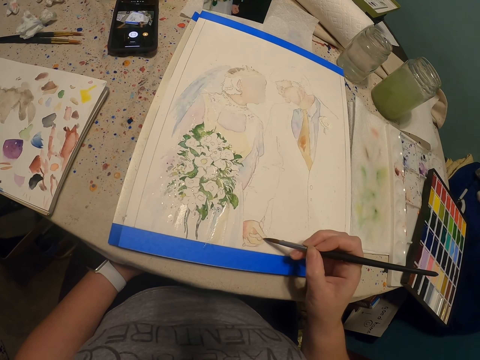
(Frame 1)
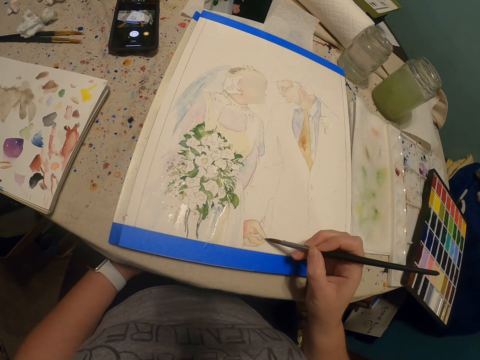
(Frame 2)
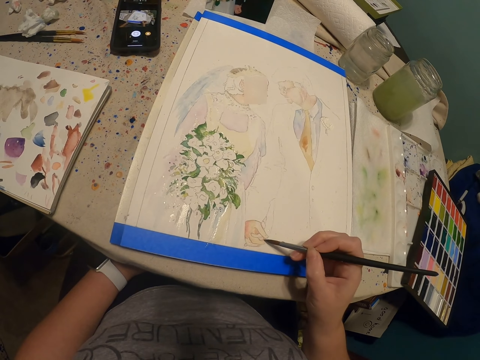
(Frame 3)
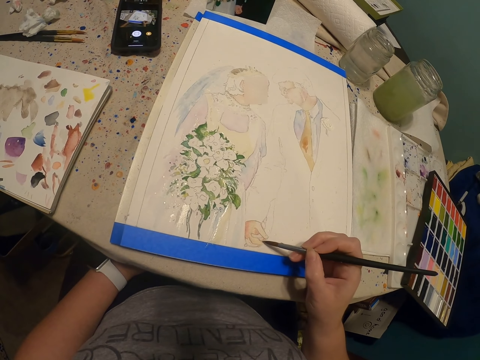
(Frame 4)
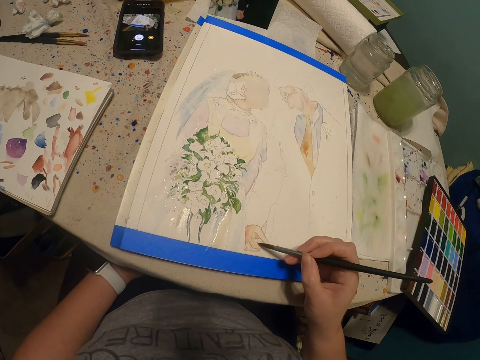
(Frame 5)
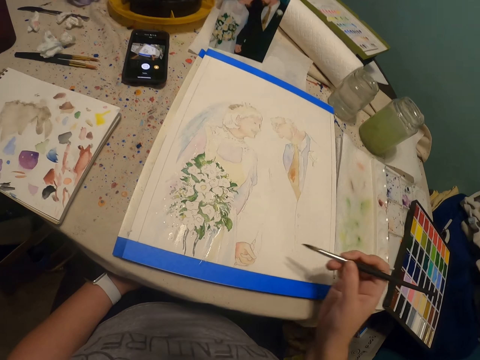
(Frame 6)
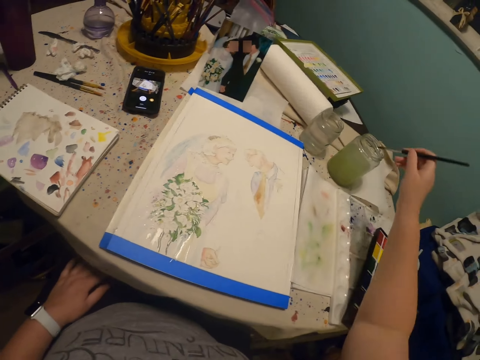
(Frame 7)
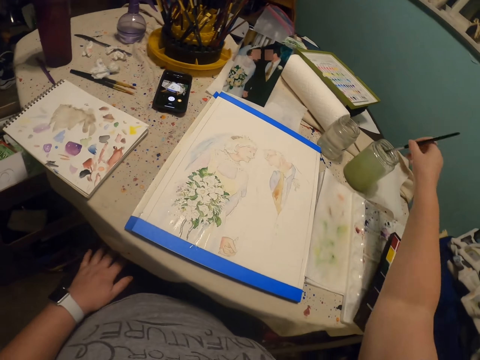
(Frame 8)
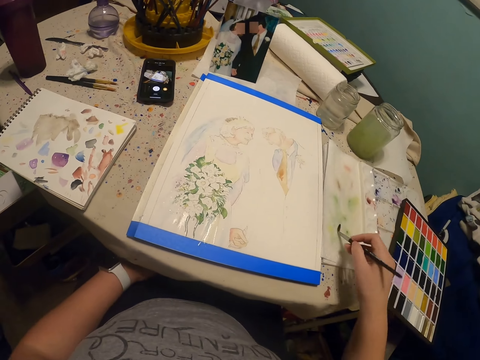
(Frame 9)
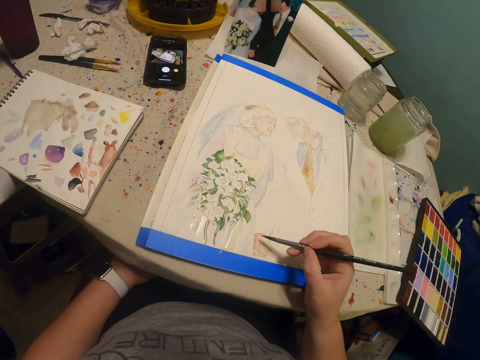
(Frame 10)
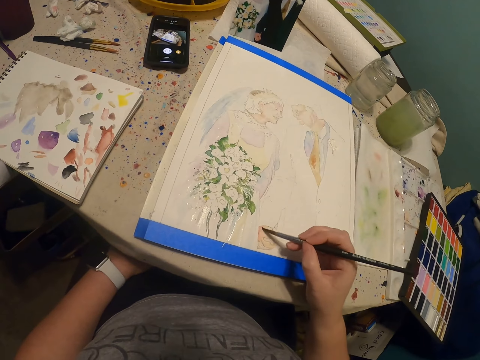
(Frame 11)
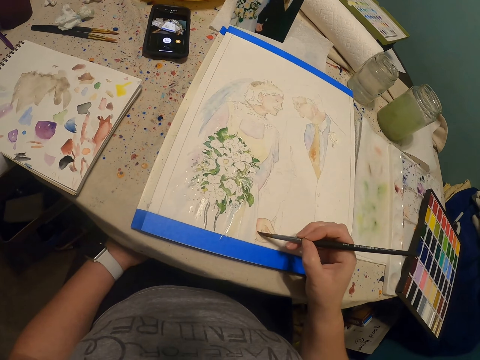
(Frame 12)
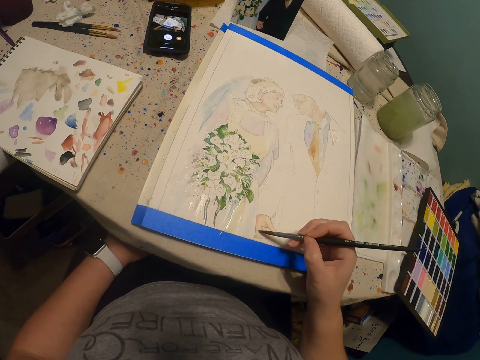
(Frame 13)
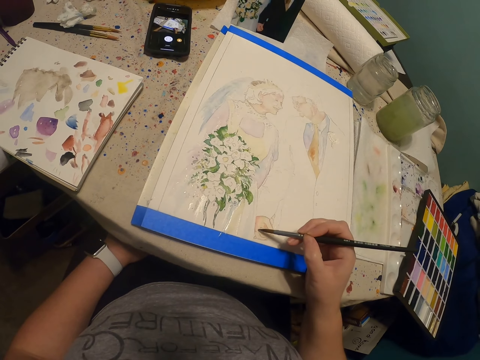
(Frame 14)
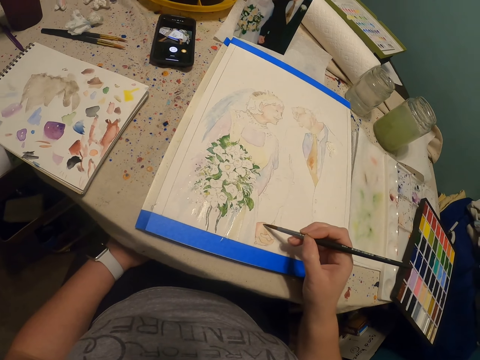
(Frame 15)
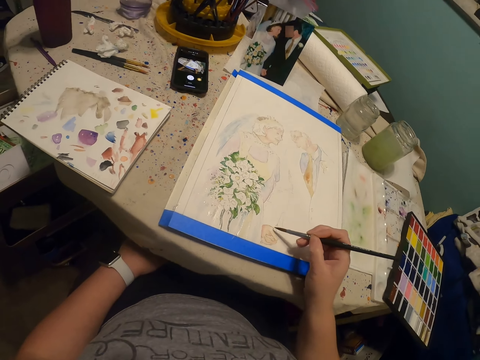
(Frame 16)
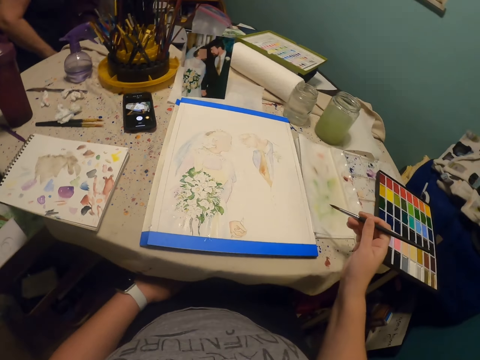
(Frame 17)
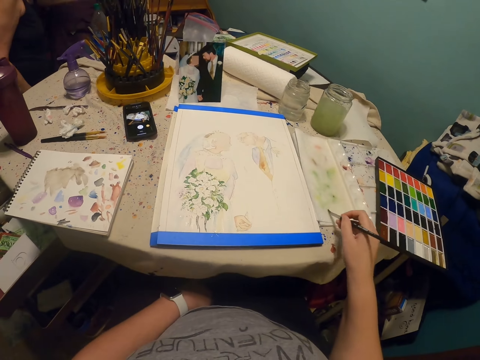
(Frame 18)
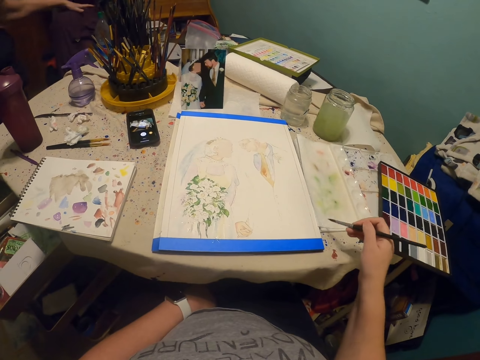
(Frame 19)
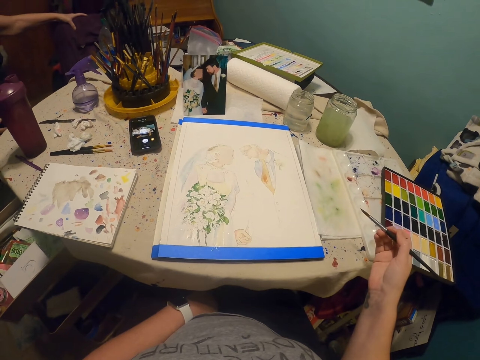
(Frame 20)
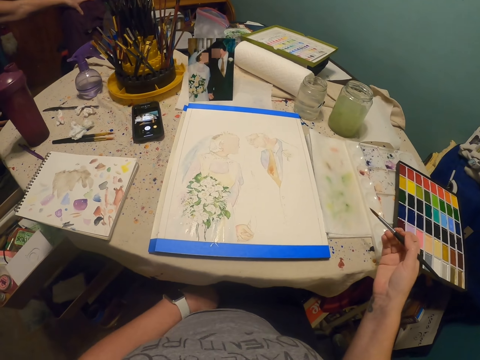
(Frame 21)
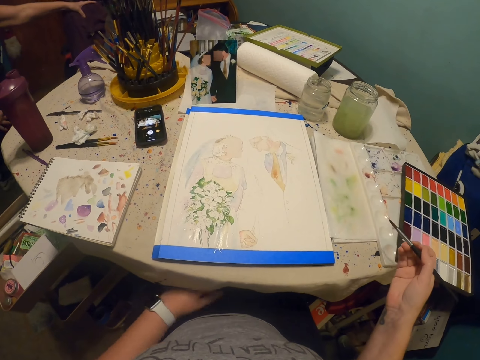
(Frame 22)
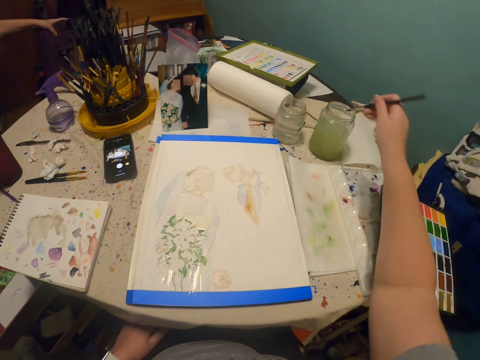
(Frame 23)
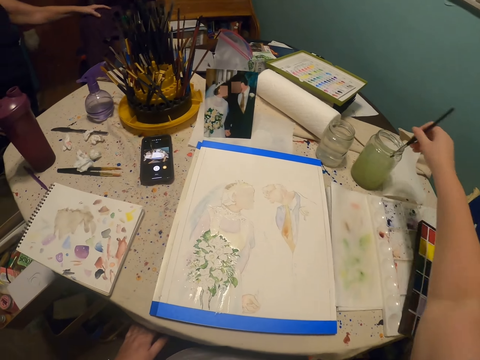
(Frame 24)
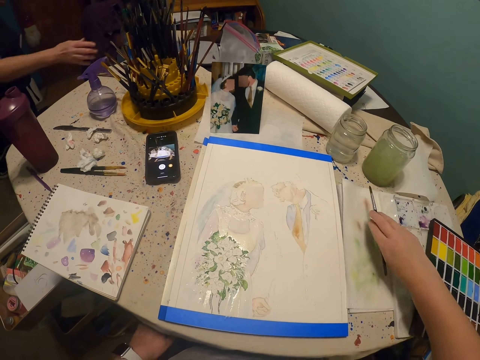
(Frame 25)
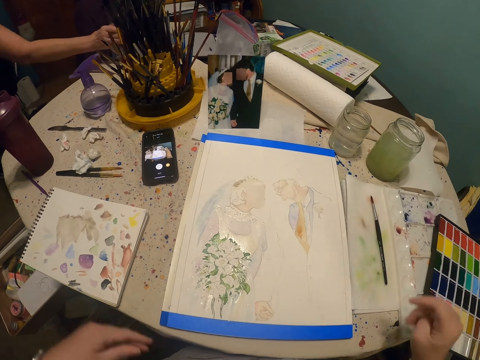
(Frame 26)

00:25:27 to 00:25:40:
The camera wearer dips the paint brush in a glass of water. They dip the paint brush in the paint. They continue to paint the art with the paint brush. They rub the brush on the palette cover. They dip the paint brush in the glass of water. They dip the paint brush in the paint. They put the paint brush on the palette cover or table.
